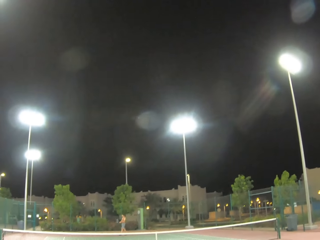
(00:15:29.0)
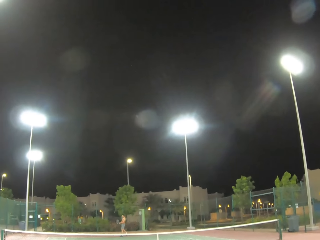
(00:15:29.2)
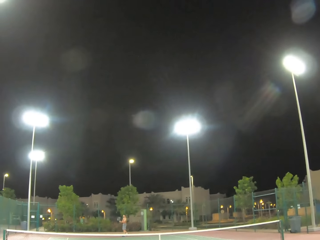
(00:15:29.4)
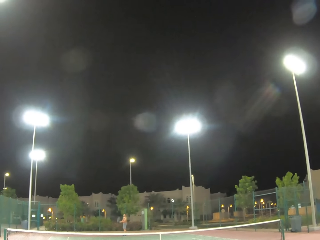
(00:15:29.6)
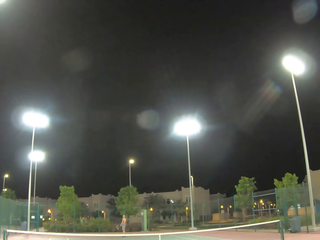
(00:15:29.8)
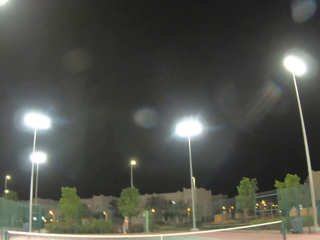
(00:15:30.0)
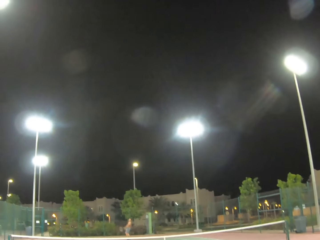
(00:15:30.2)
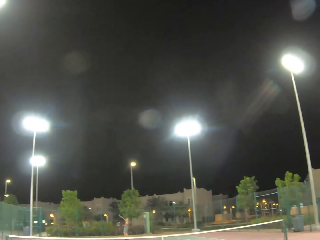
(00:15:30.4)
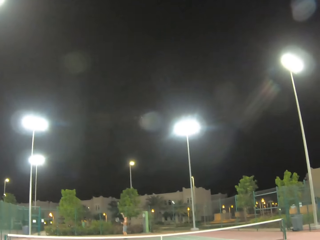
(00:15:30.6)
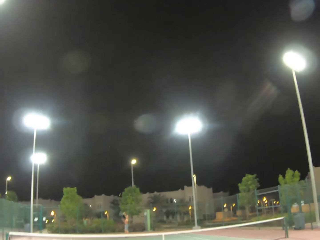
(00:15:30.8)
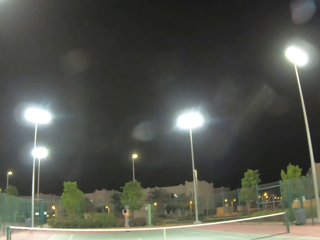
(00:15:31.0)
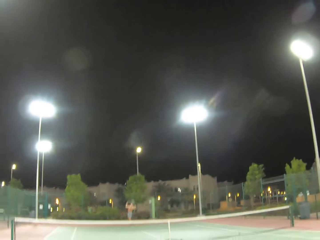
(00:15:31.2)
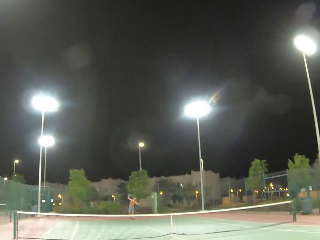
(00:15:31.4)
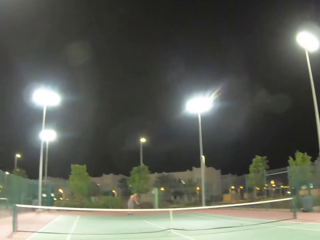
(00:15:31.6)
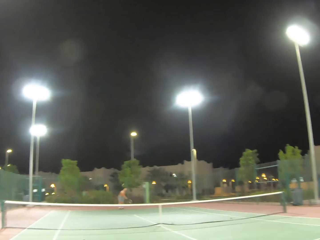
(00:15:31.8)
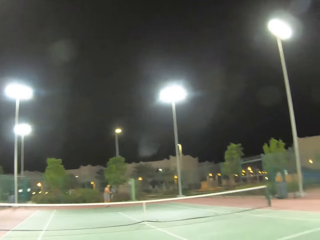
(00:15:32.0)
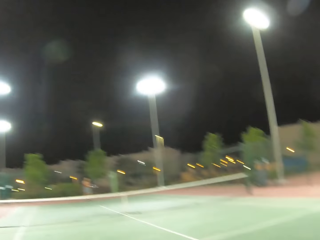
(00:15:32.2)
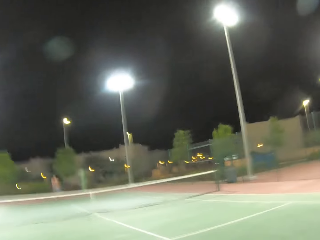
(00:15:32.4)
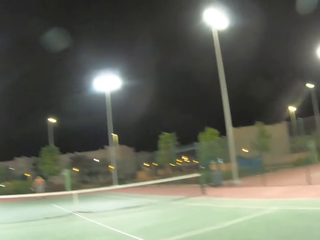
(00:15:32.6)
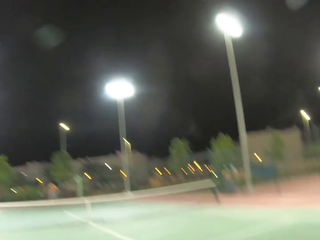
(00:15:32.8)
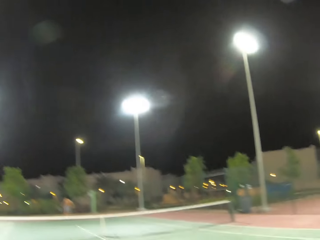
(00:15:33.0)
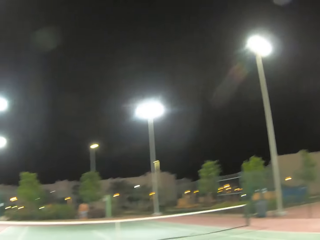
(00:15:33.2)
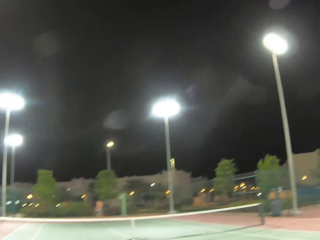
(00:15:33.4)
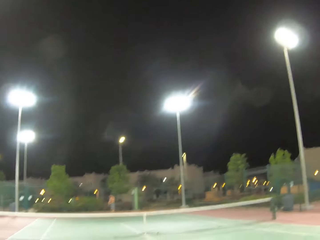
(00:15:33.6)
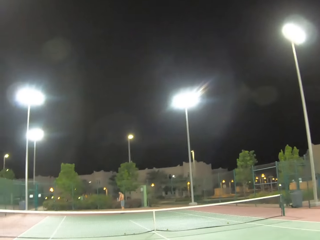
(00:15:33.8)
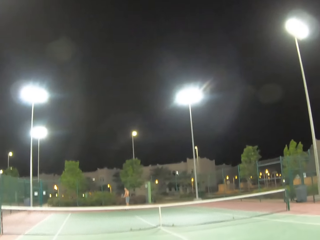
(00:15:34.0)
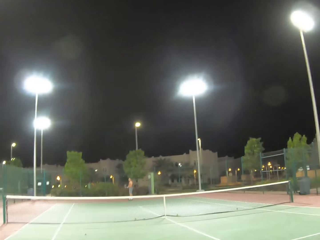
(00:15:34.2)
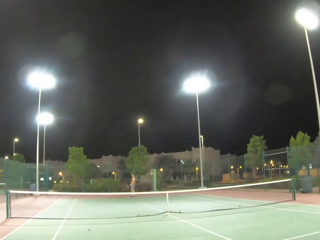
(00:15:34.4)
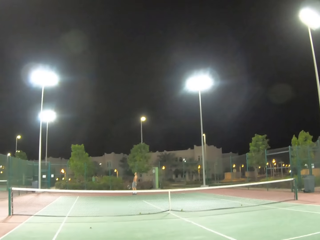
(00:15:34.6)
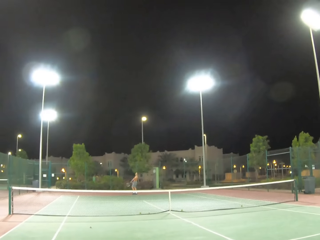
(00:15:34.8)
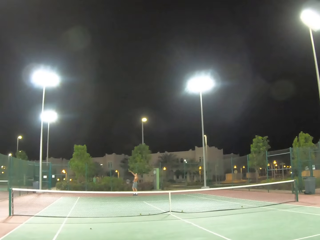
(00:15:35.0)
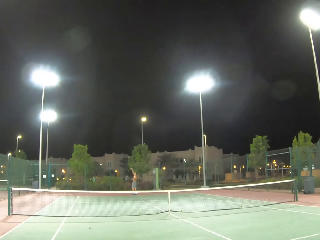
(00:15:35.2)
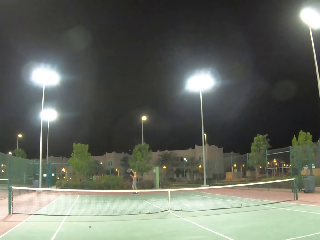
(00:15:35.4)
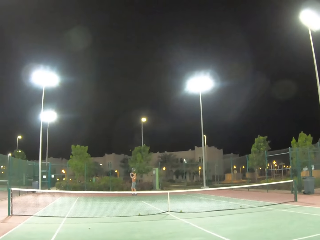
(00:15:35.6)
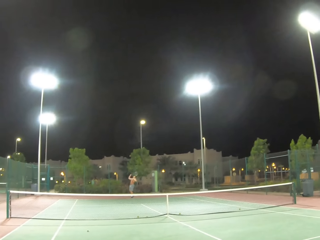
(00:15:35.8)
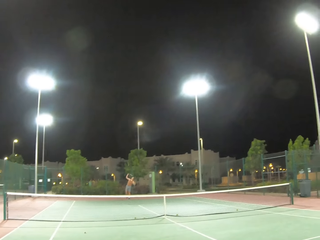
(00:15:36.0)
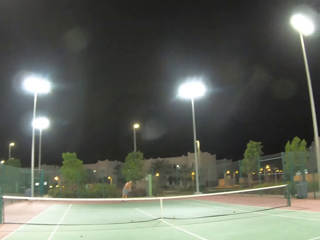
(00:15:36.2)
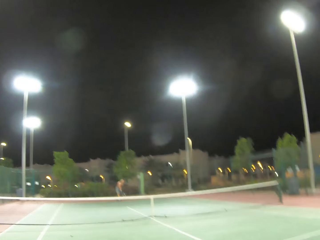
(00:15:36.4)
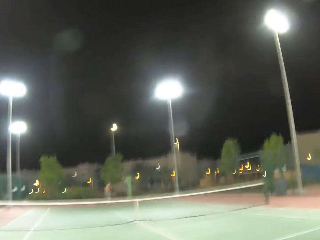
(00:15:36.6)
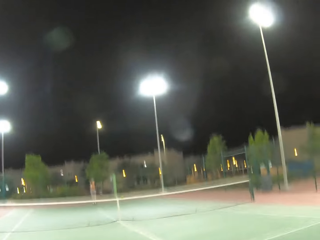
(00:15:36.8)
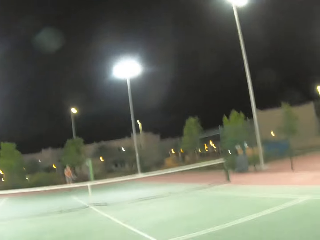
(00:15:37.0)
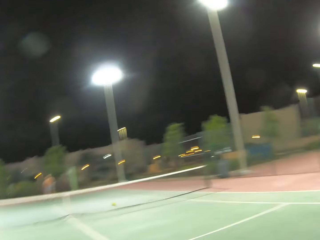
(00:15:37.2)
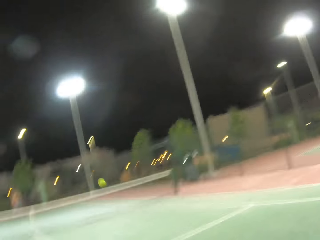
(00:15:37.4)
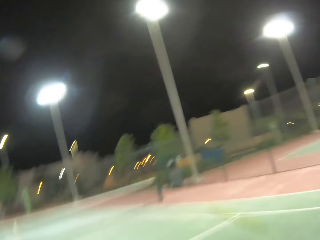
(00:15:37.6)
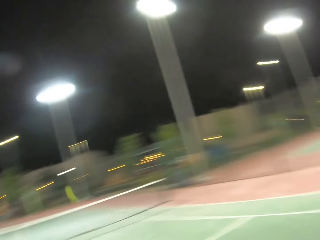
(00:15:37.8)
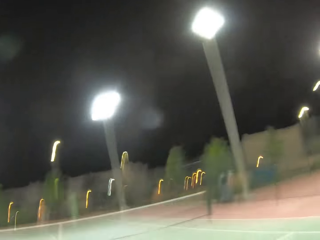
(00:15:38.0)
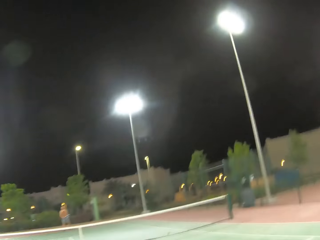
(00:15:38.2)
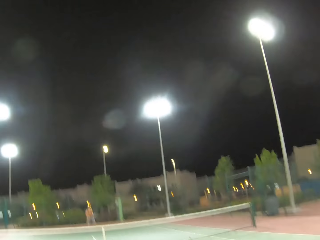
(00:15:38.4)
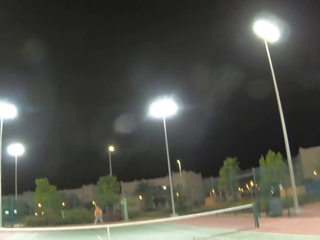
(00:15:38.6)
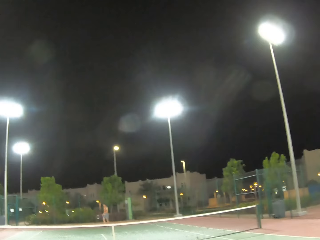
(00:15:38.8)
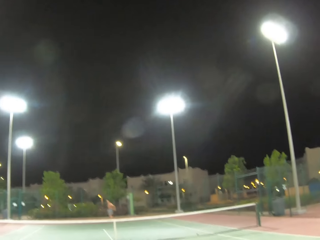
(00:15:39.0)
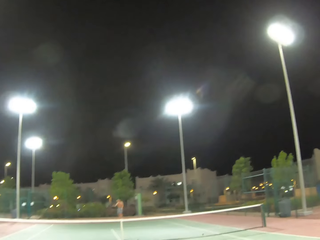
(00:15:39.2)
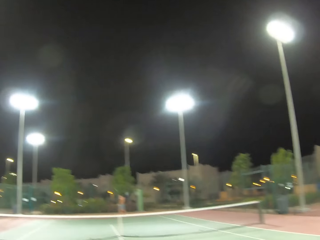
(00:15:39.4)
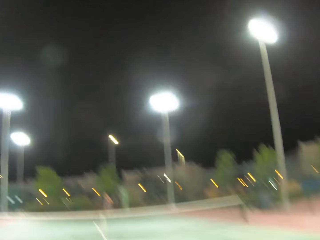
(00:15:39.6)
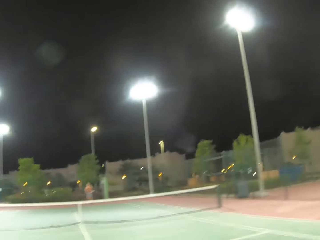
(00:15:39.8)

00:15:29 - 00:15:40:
The man serves the tennis ball in the tennis court, passes the tennis ball with the racket, and serves the tennis ball in the tennis court.

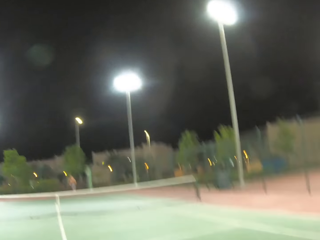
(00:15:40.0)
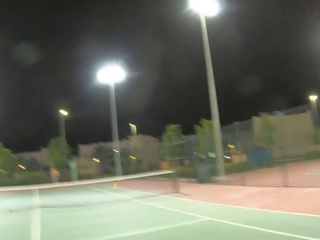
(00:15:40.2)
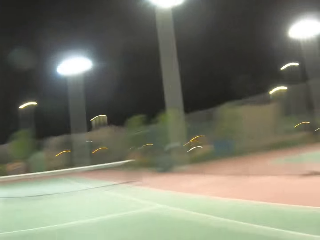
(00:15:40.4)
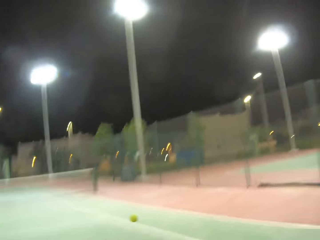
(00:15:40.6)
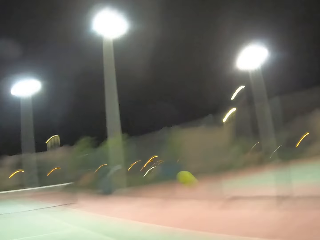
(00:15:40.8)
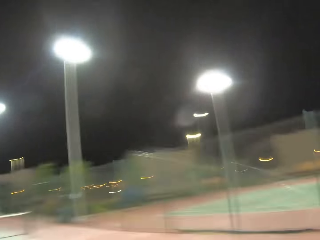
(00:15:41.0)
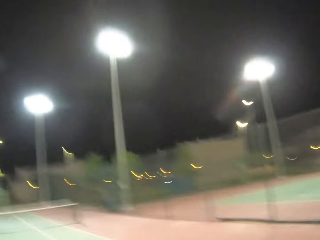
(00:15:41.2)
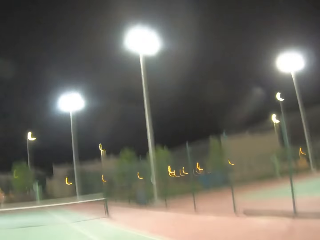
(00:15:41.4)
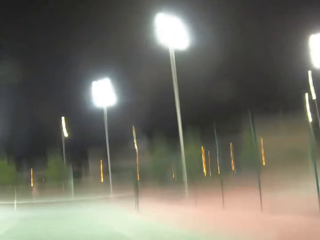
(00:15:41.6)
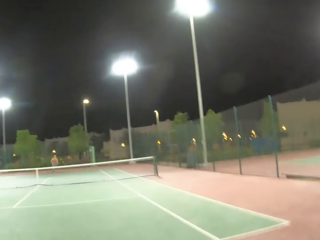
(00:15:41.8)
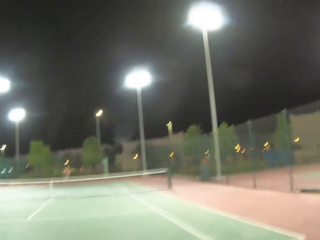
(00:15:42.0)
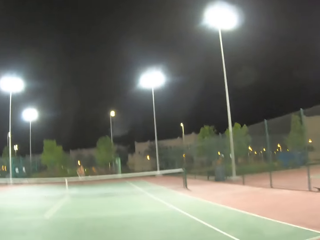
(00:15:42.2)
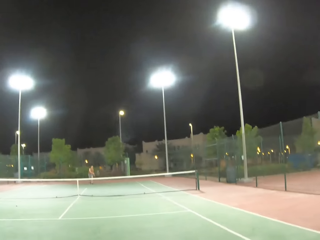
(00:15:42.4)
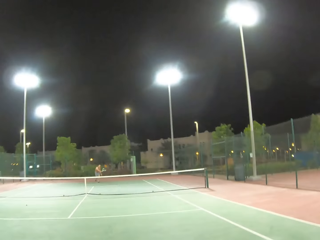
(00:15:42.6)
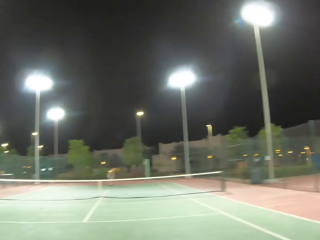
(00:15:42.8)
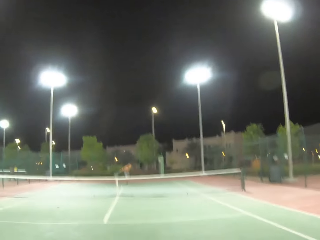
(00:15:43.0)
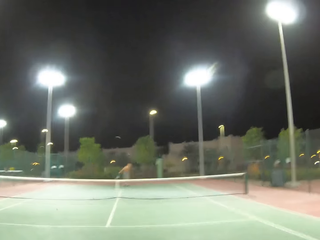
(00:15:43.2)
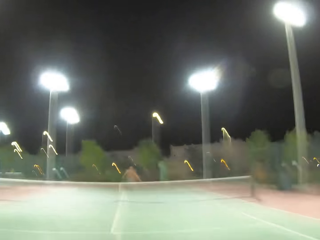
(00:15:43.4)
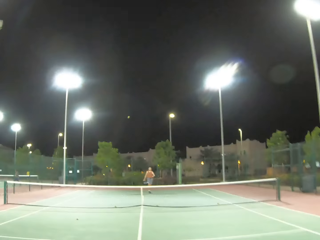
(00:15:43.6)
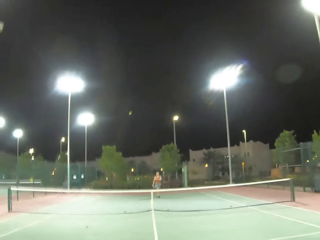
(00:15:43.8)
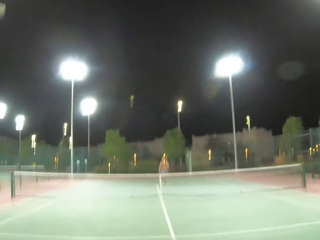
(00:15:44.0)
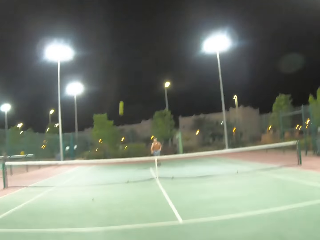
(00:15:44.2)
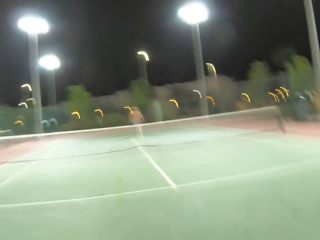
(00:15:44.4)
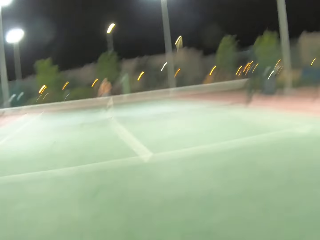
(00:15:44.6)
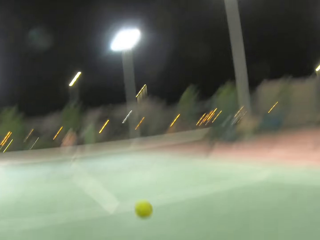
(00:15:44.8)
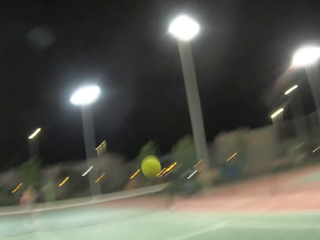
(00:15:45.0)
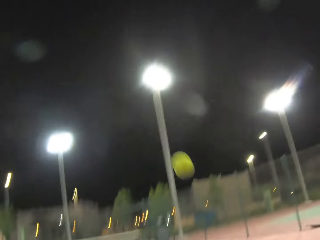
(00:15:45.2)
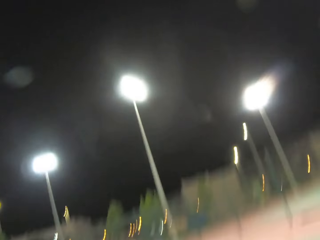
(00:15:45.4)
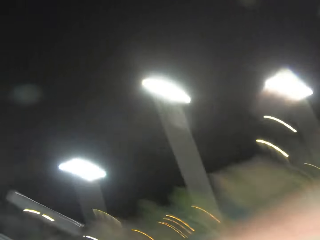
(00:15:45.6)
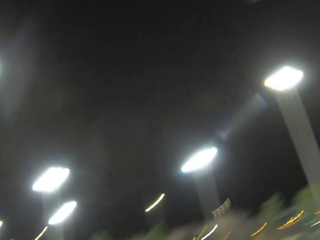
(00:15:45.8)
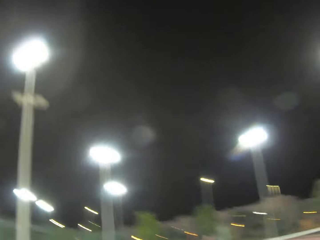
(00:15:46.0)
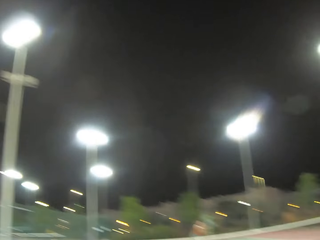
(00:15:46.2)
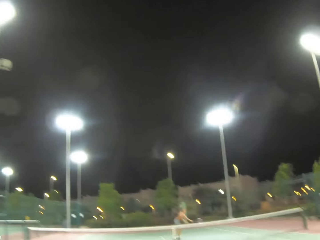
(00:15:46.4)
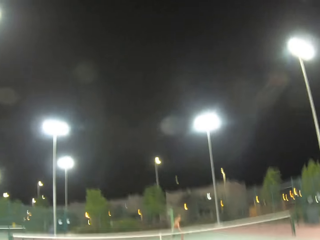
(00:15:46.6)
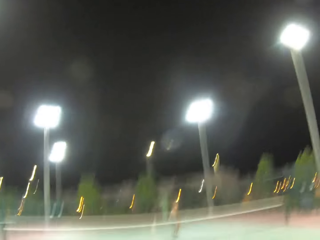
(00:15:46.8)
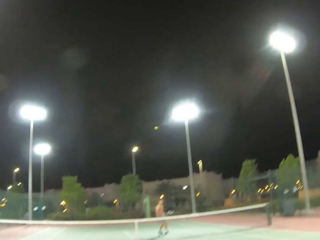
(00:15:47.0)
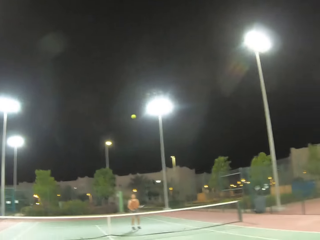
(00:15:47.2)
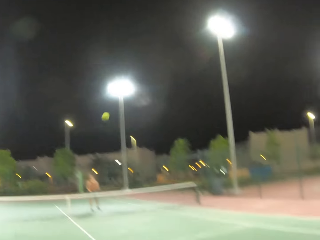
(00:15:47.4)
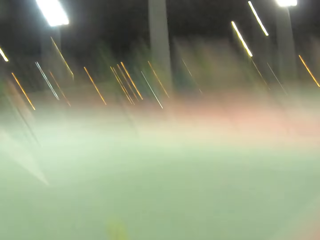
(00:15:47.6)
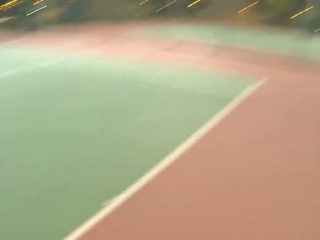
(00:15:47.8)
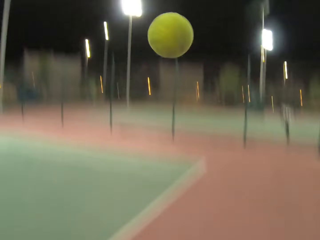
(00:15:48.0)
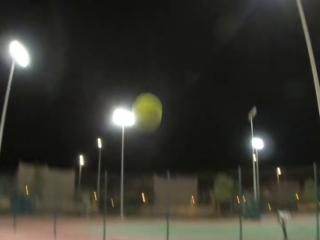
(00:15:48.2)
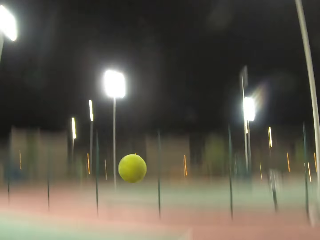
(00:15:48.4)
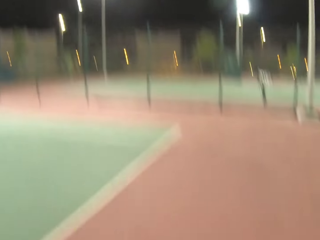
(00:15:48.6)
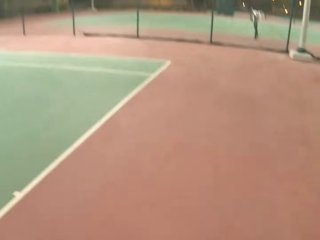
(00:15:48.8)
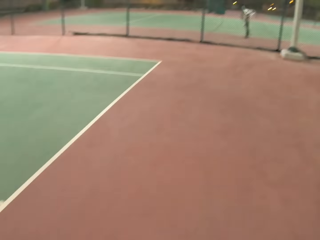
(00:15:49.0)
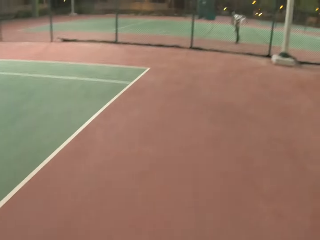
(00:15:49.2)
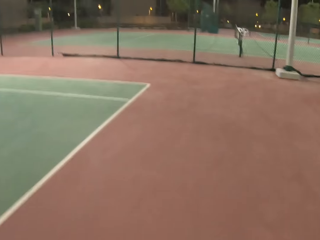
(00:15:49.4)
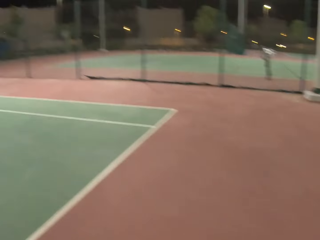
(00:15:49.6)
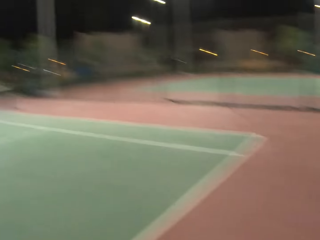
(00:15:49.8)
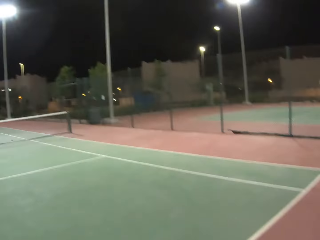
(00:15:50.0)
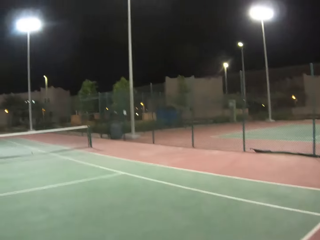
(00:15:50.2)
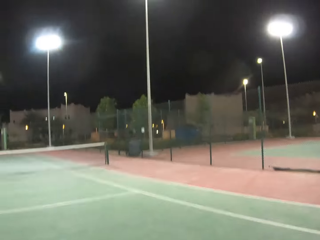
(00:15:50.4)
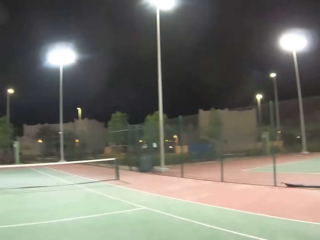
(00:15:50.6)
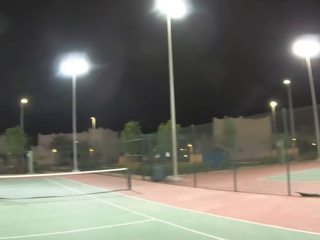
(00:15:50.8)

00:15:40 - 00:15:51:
The camera wearer plays tennis with a man. They pass a tennis ball with a racket. The man passes the tennis ball with a racket. The camera wearer passes the tennis ball with the racket.
